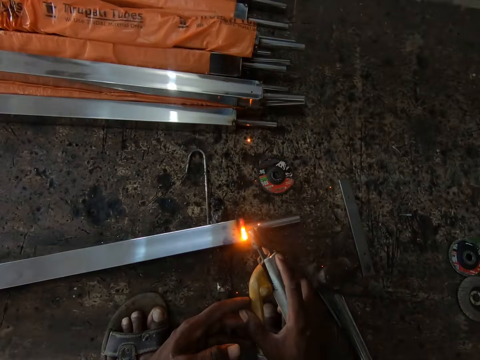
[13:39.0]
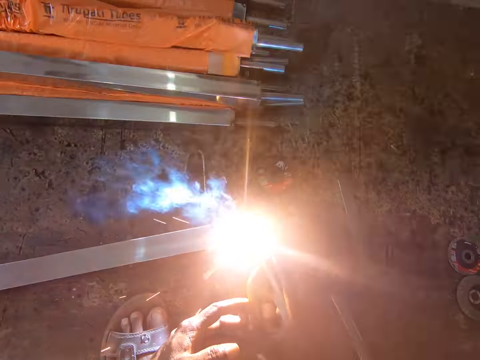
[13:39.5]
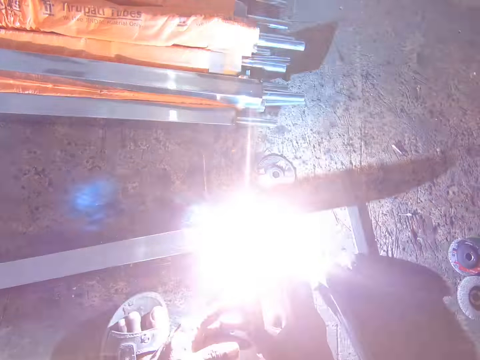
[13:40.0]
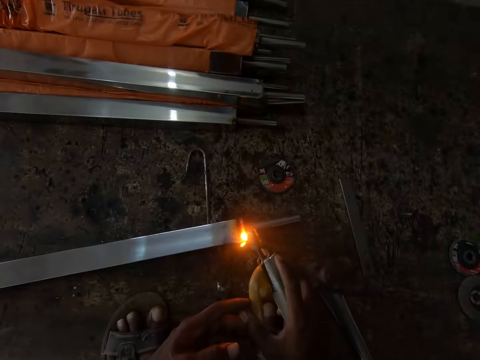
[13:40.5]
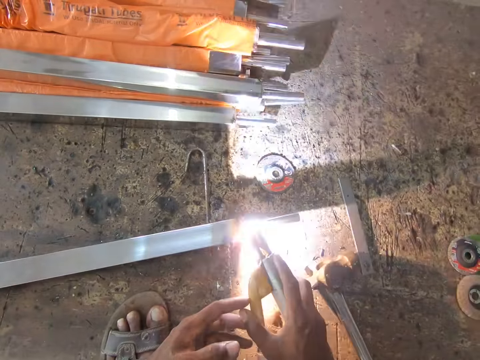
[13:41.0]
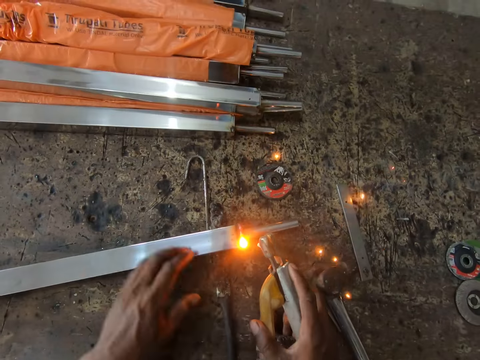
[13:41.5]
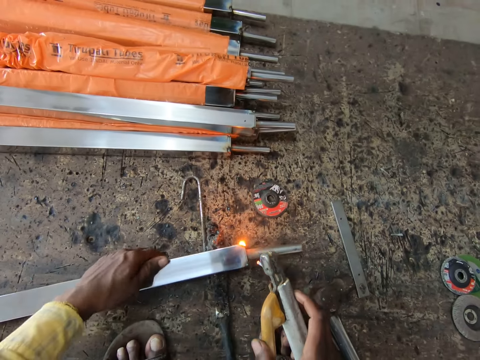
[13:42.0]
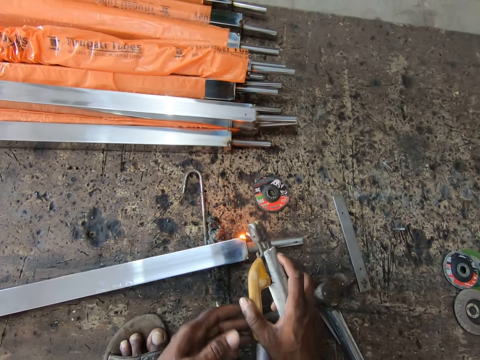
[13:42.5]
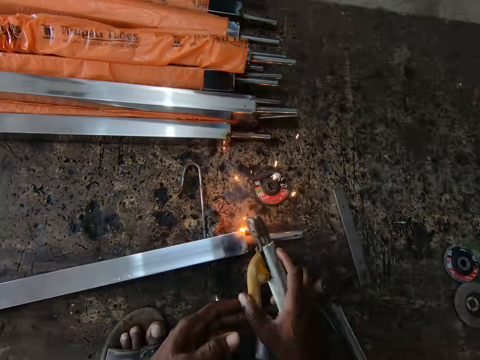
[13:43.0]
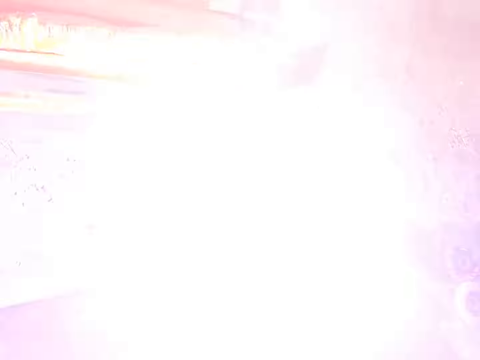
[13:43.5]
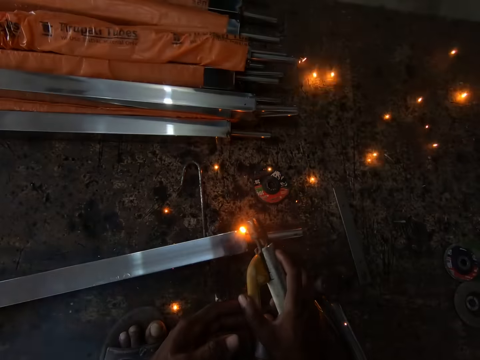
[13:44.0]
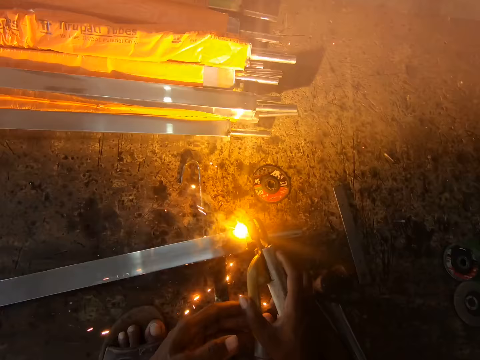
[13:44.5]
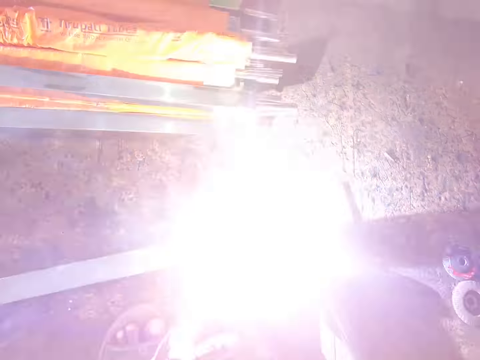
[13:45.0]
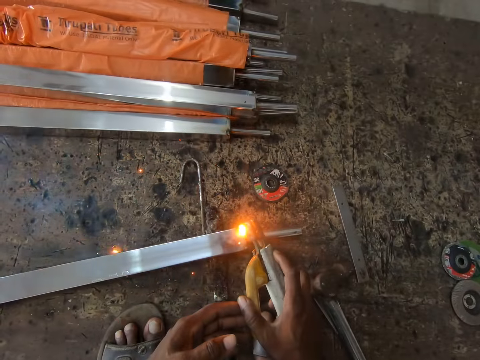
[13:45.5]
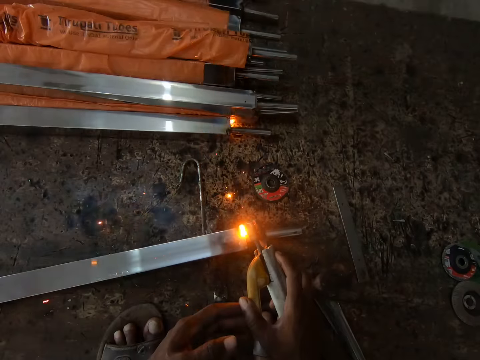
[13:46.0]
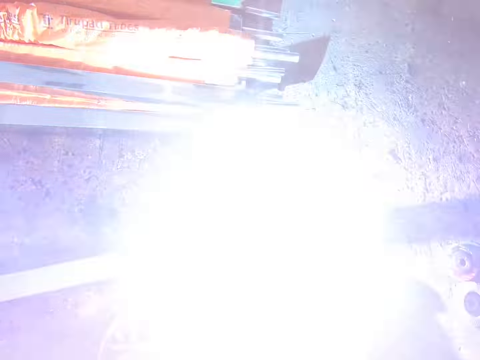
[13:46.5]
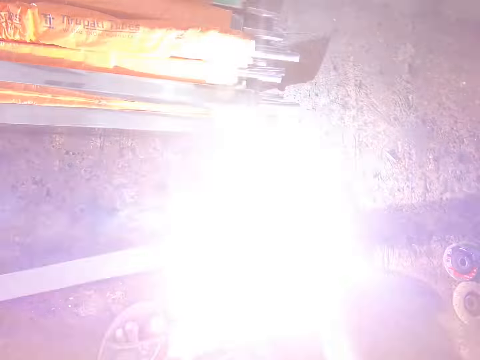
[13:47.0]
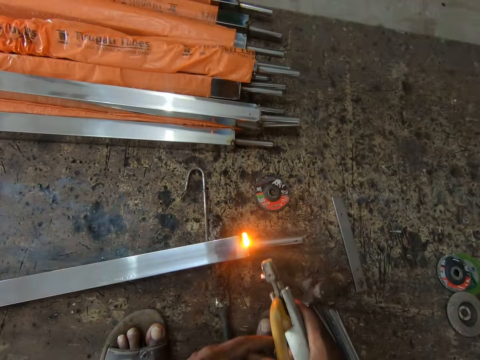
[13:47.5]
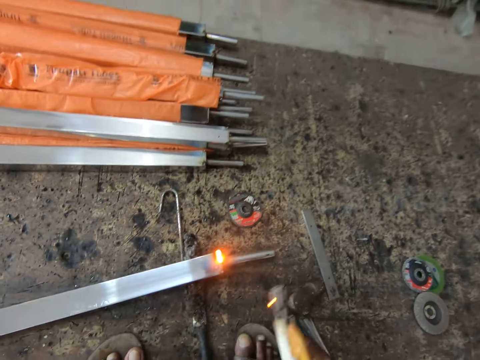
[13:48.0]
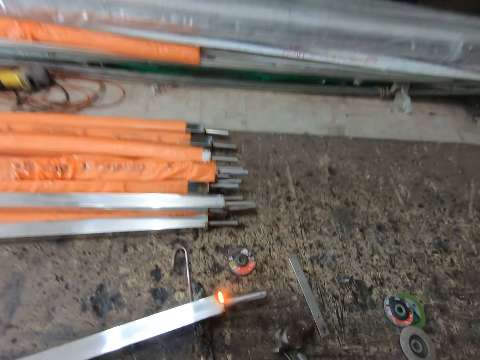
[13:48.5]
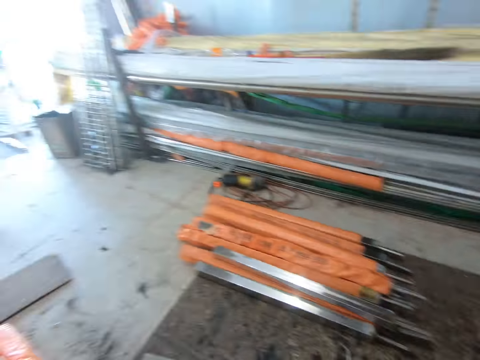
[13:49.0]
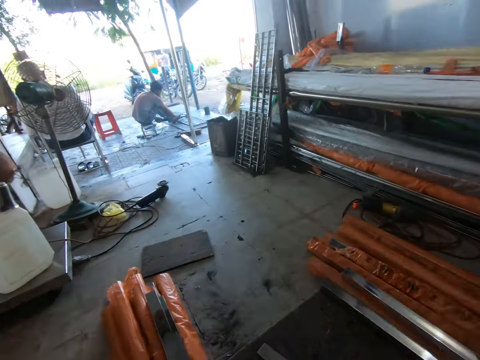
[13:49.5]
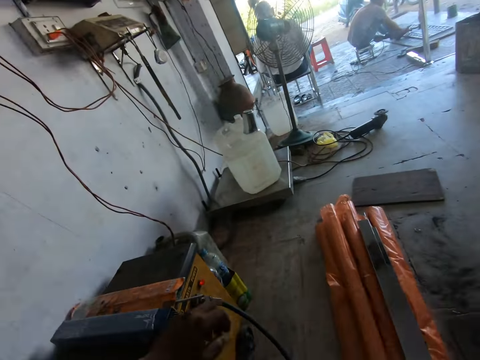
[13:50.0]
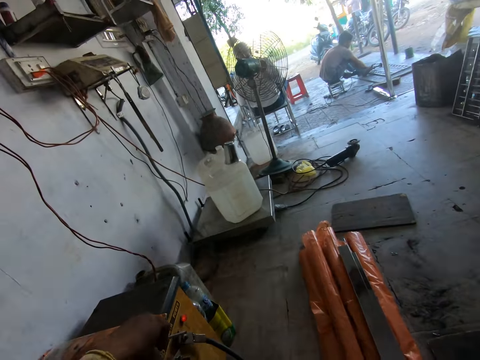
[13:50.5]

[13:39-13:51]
The camera wearer turns the metal bar. They weld the metal bar with a welding stick.

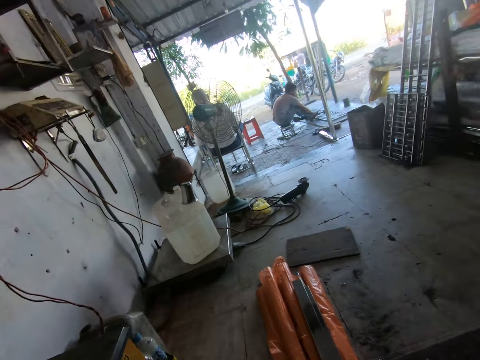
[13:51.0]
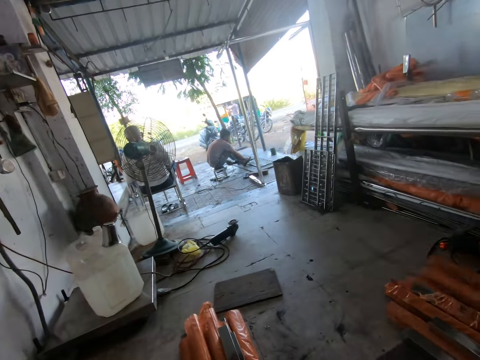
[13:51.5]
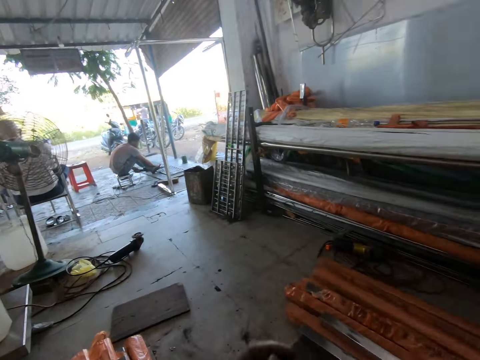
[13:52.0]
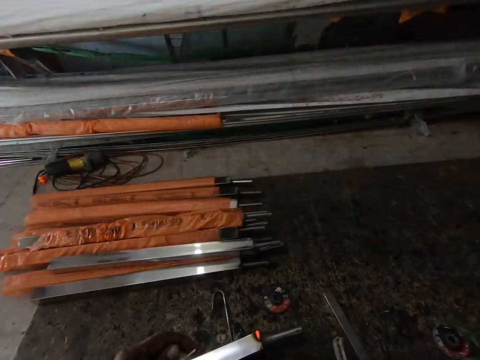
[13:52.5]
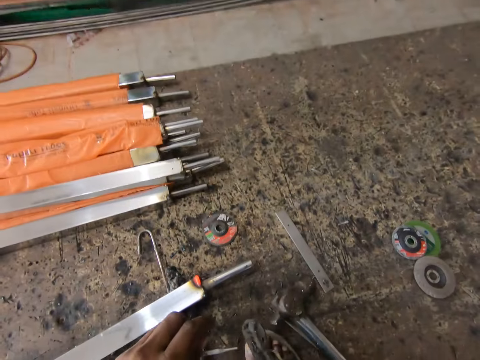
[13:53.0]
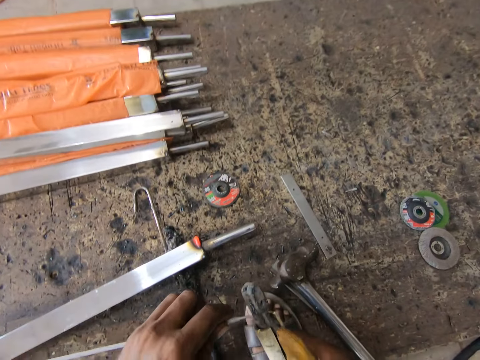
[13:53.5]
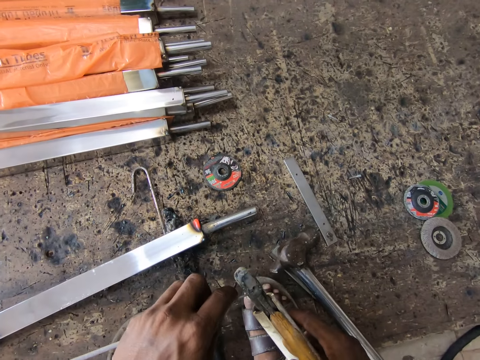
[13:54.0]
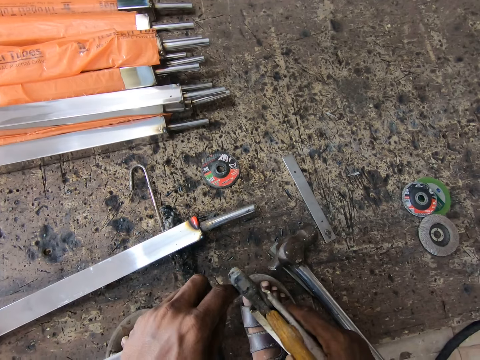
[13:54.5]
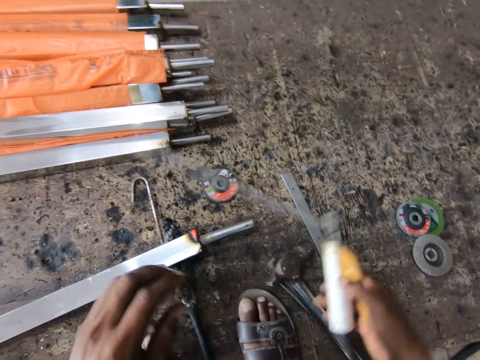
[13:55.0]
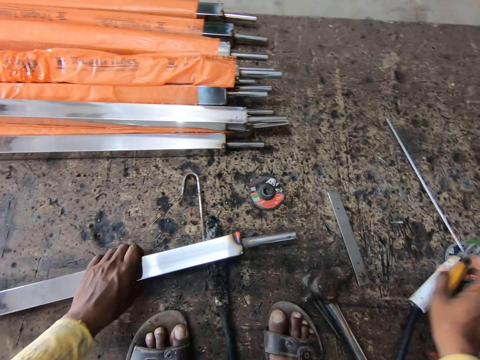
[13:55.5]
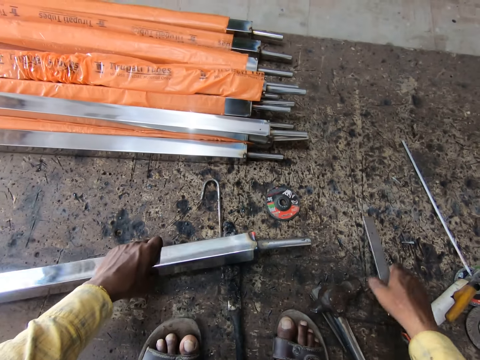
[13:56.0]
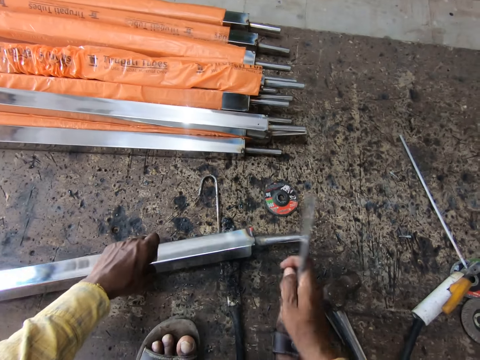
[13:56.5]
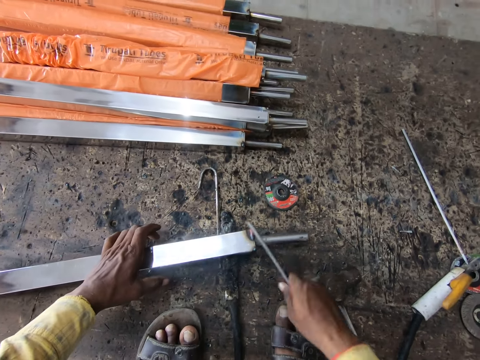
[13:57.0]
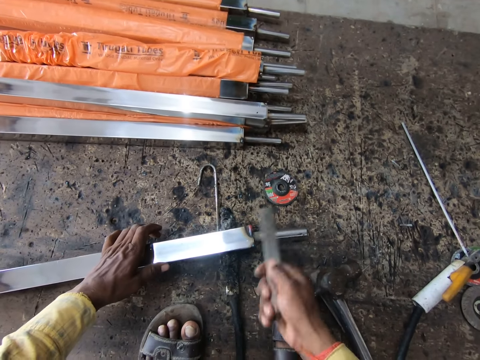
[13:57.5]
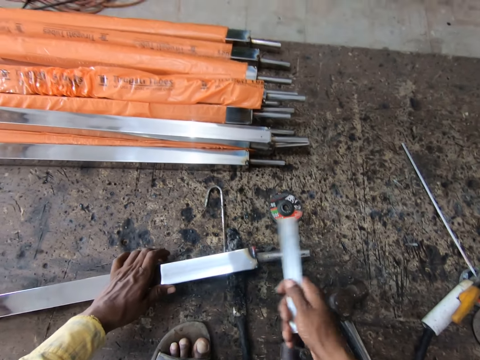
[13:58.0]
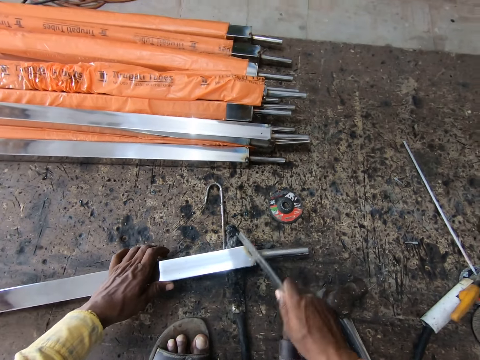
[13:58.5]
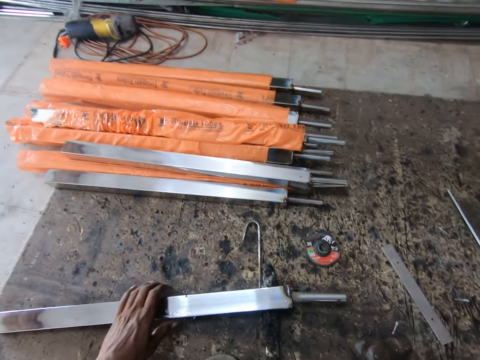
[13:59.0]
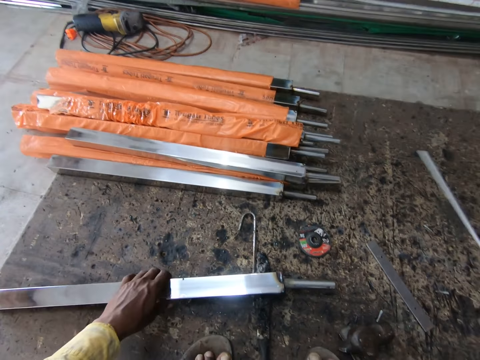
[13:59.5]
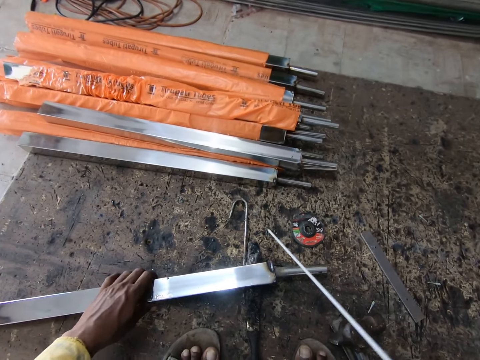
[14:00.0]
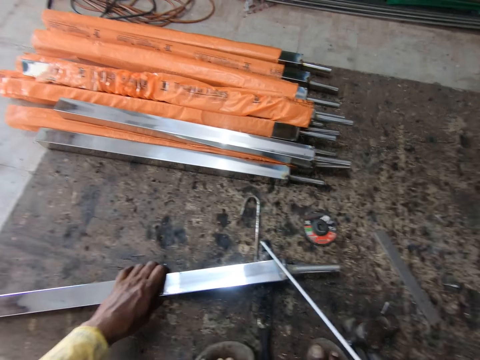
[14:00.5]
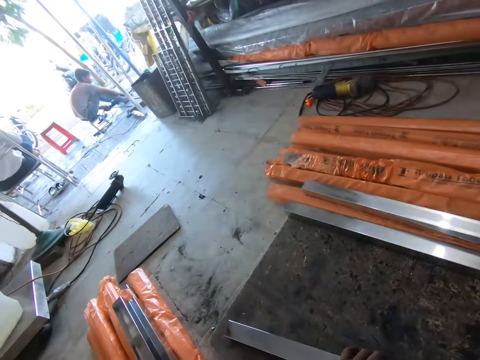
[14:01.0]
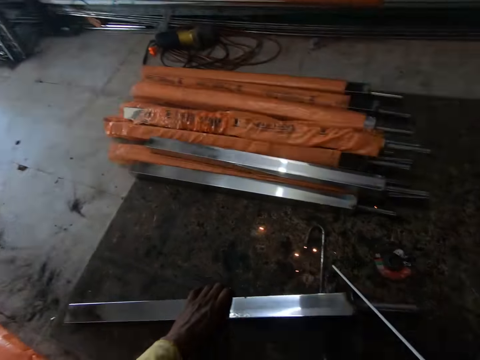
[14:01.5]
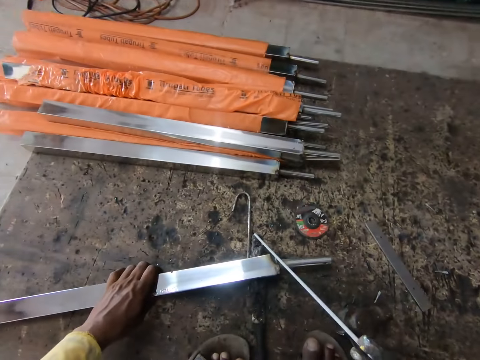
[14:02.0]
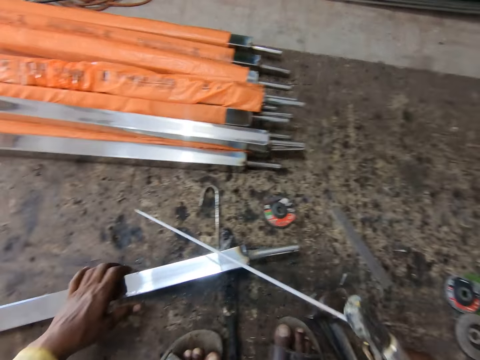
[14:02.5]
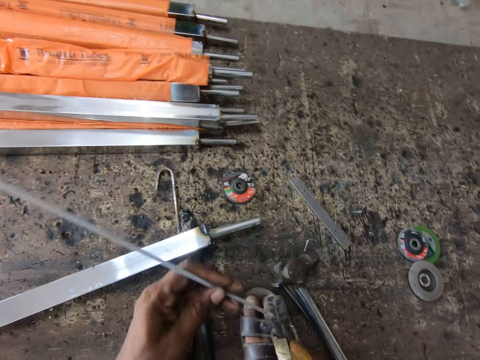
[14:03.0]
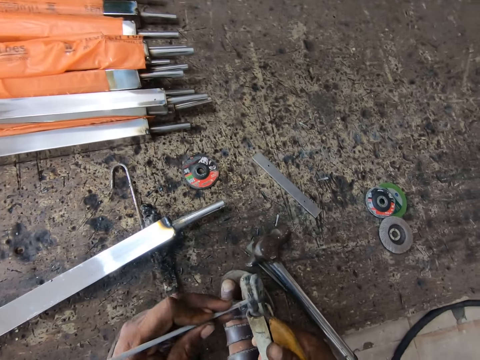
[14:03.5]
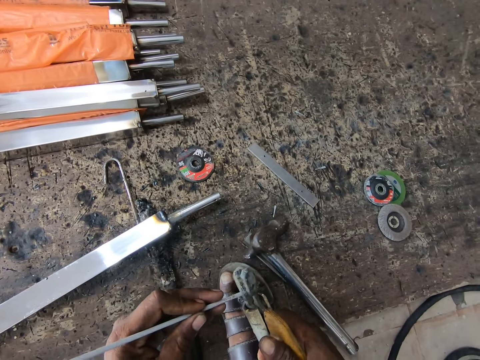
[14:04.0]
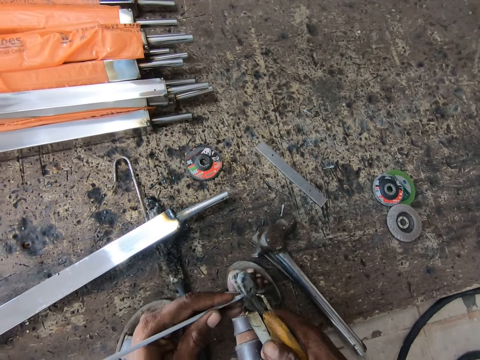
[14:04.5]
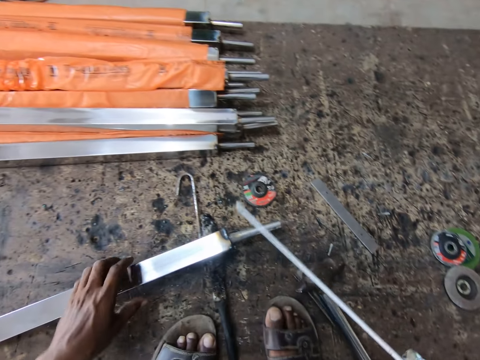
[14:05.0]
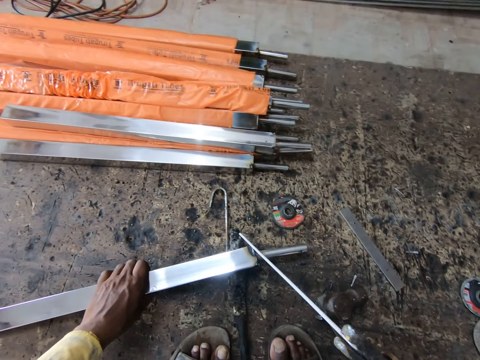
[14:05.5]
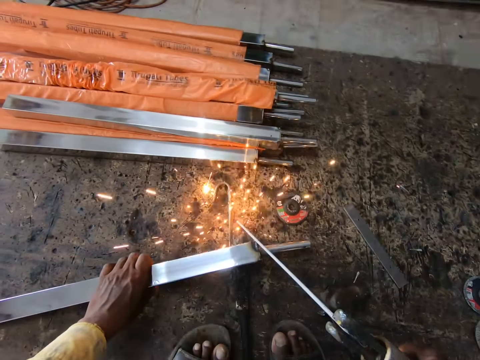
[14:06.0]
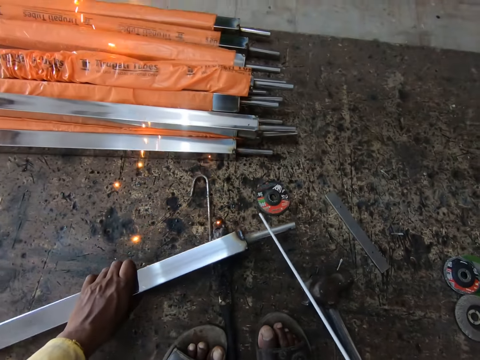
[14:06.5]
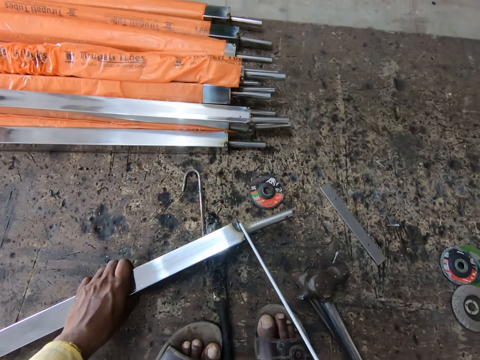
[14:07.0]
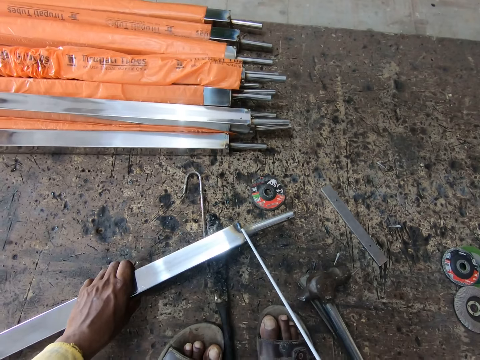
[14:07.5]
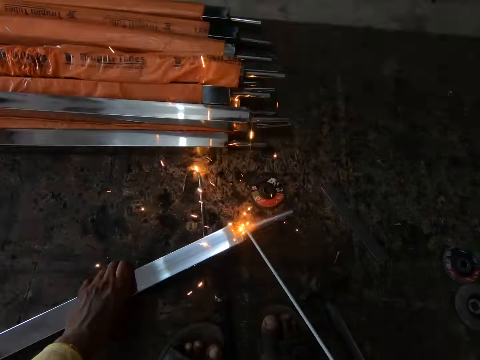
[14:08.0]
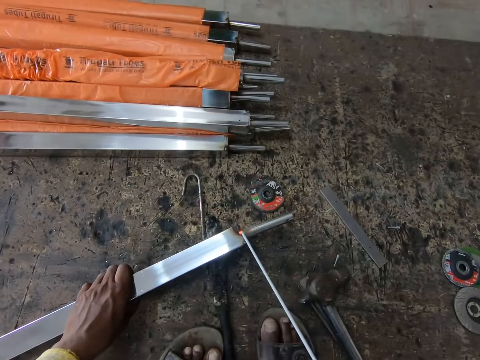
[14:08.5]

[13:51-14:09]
The camera wearer operates the welding machine. They turn off the machine, and lift a hand. They insert a metal to the electrode holder. They hold the metal, and place the electrode holder on the ground. They pick up something. They turn the metal, and hit the metal with something. They drop something. They pick up the electrode holder. They weld. They adjust. They insert the metal to the electrode holder. They place a hand on the metal. They weld the metal.
